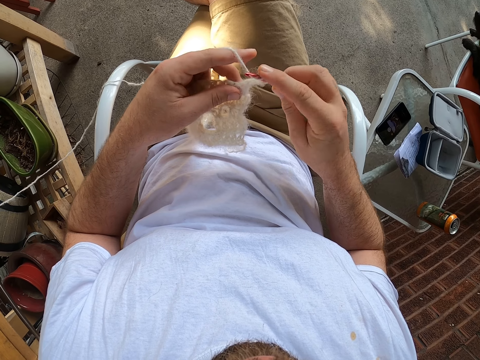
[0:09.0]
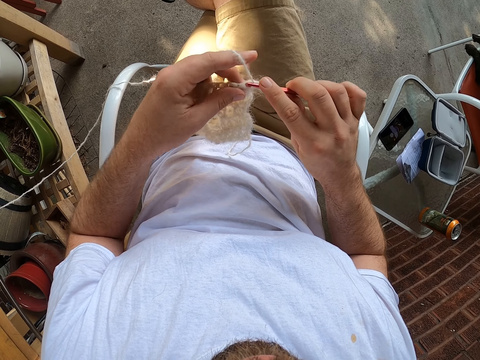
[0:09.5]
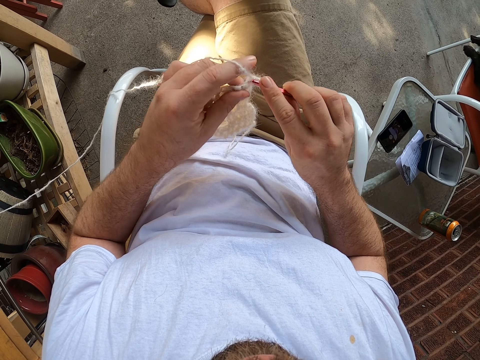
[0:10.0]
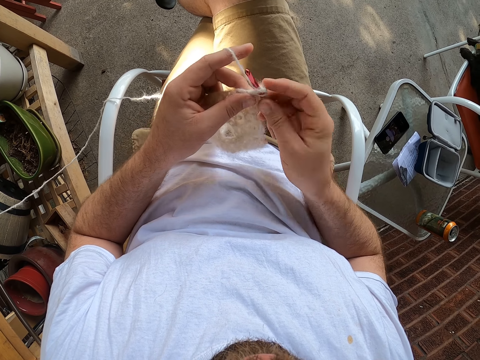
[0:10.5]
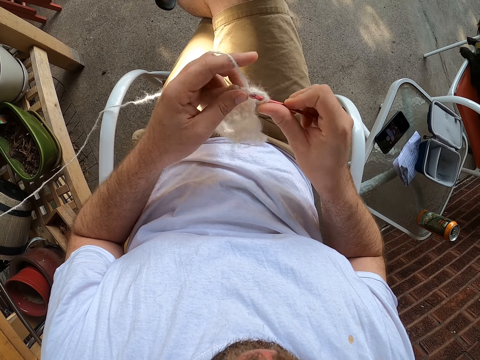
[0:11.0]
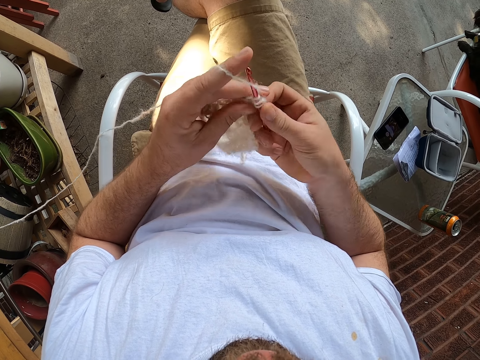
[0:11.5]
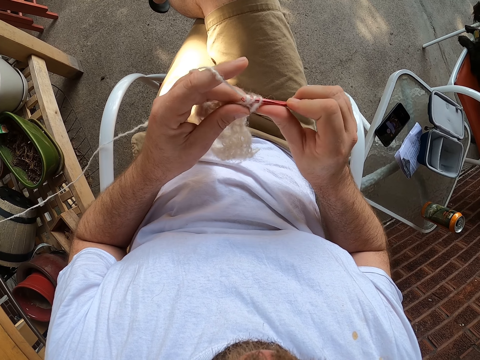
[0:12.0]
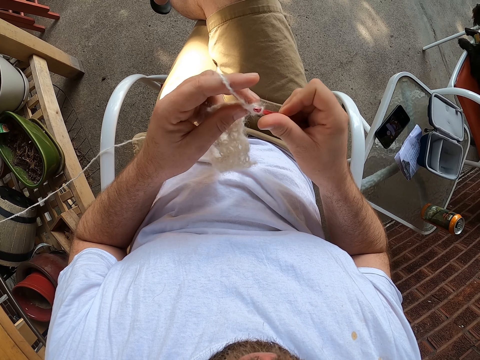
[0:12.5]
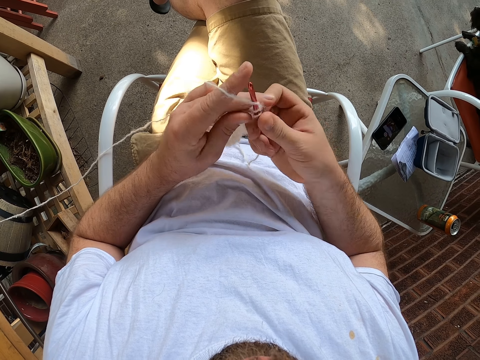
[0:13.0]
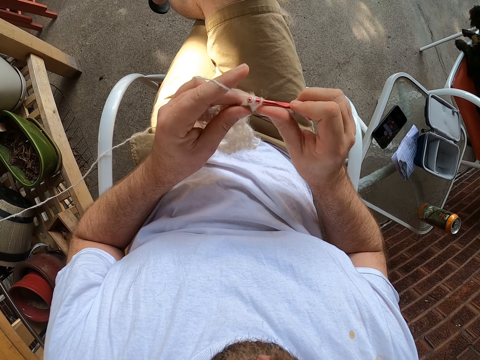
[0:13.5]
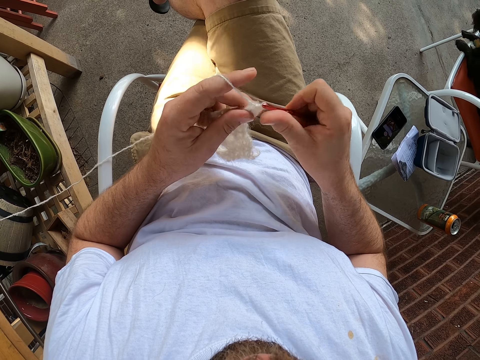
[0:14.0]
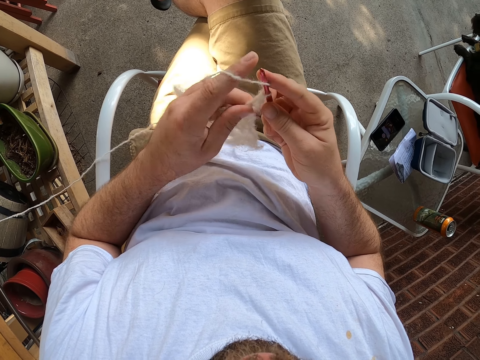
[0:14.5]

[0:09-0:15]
The camera wearer knits a fabric with a knitting needle.

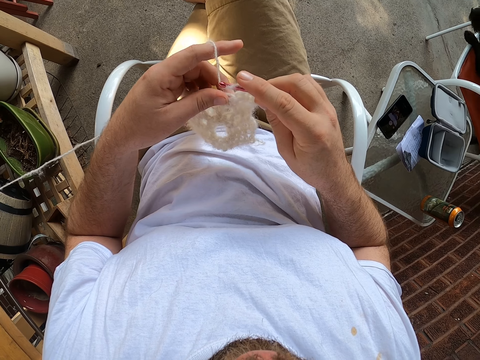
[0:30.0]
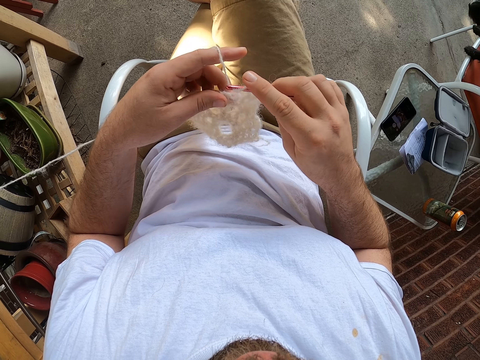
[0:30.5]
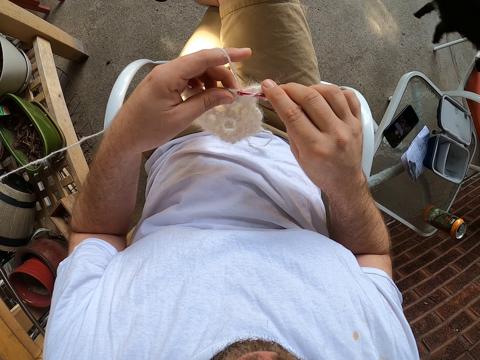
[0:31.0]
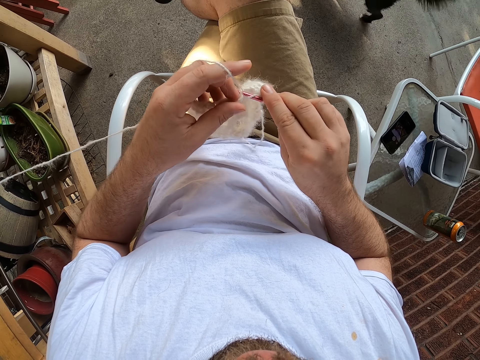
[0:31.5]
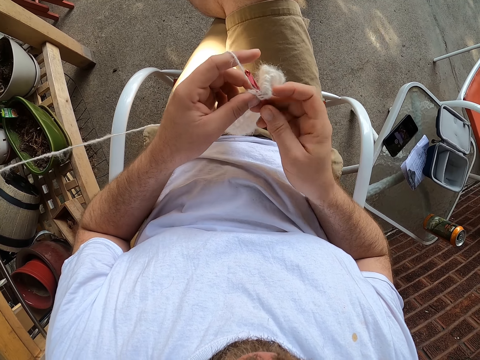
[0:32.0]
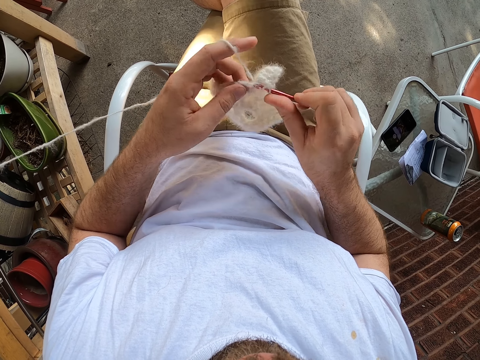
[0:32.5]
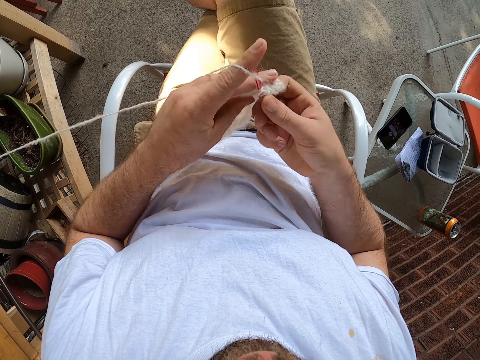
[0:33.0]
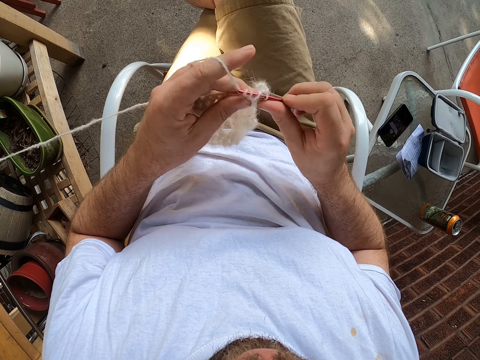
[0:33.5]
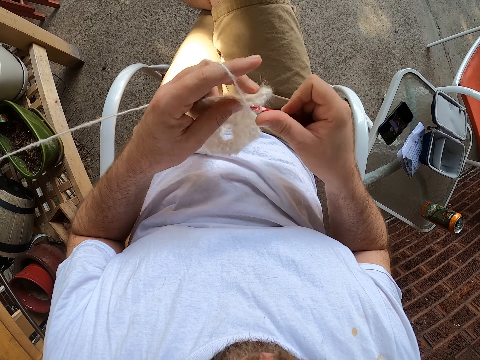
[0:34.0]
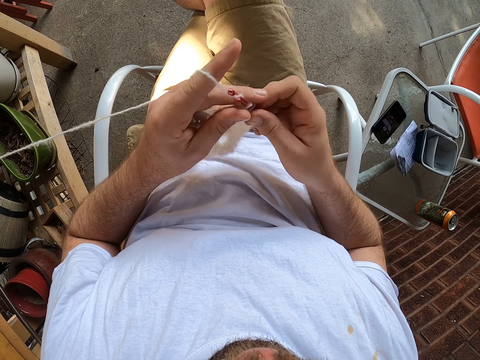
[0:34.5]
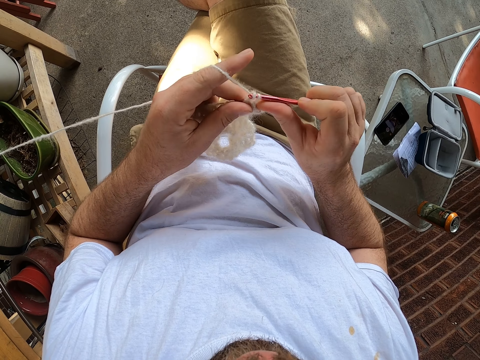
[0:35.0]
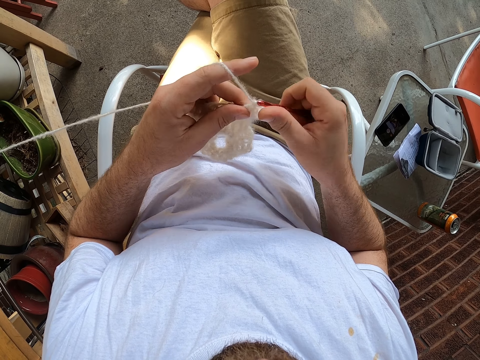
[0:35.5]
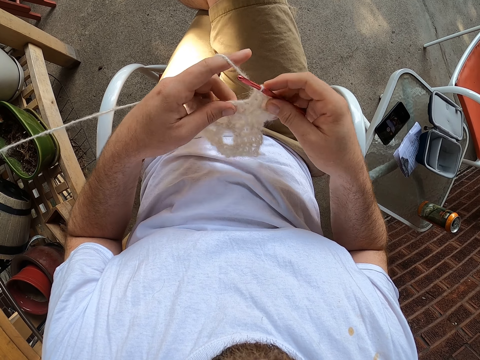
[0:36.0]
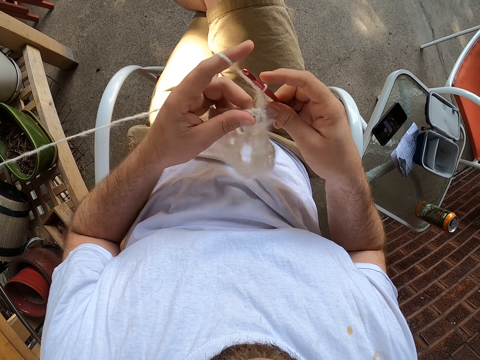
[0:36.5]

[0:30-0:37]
The dog walks past the camera wearer.

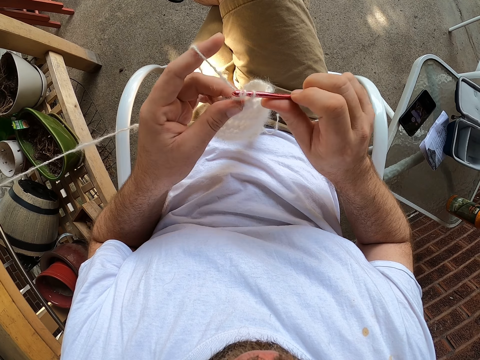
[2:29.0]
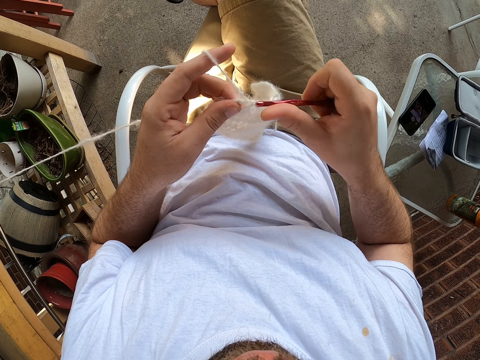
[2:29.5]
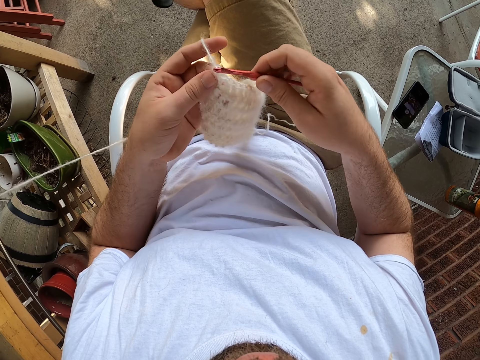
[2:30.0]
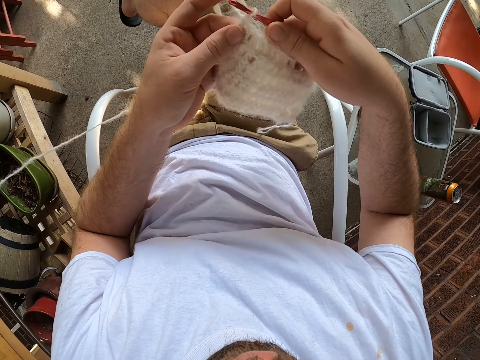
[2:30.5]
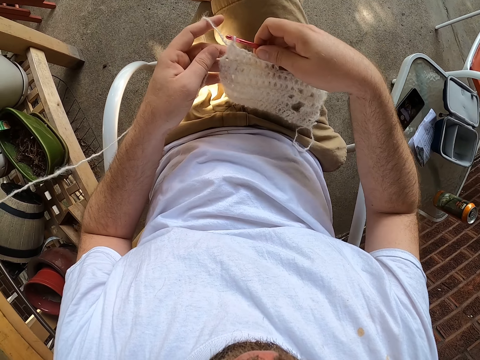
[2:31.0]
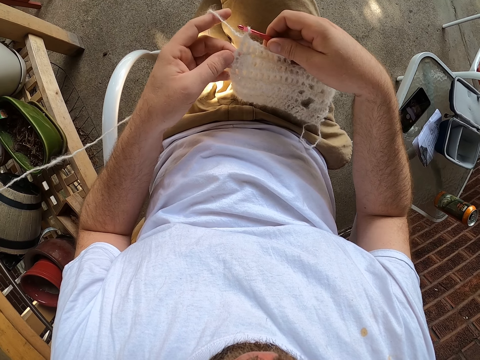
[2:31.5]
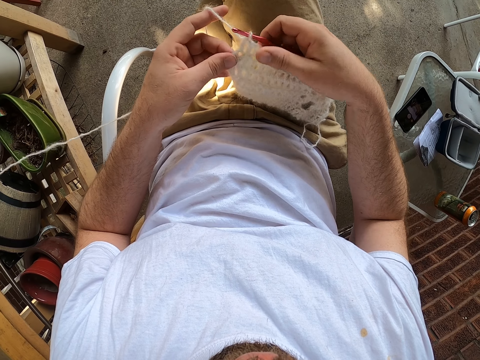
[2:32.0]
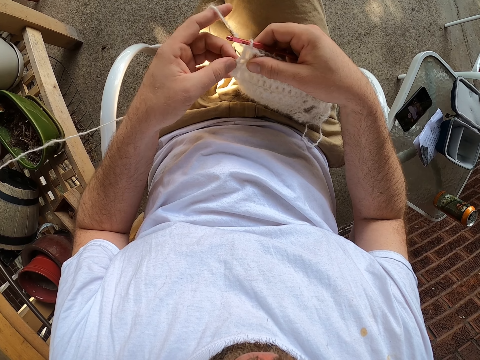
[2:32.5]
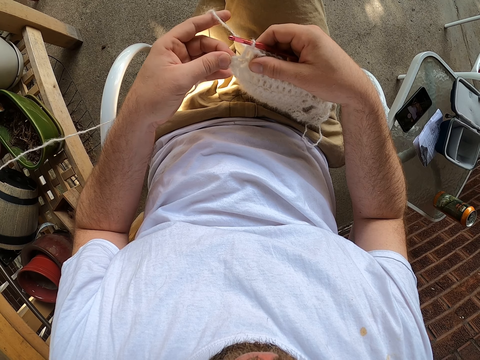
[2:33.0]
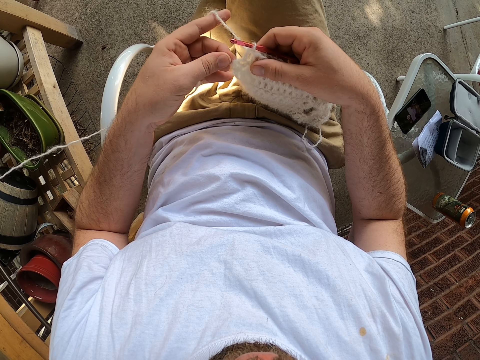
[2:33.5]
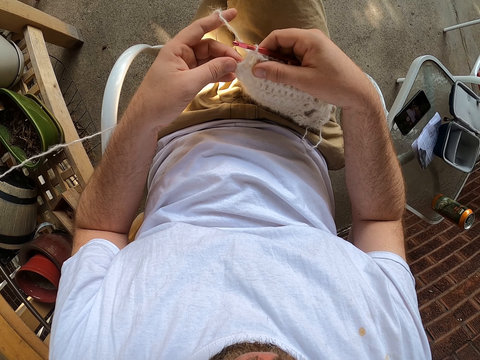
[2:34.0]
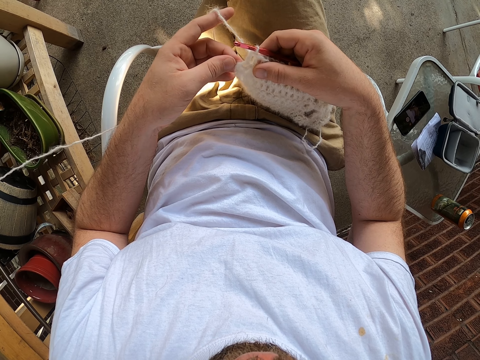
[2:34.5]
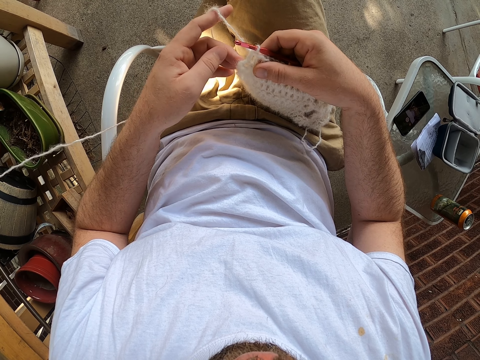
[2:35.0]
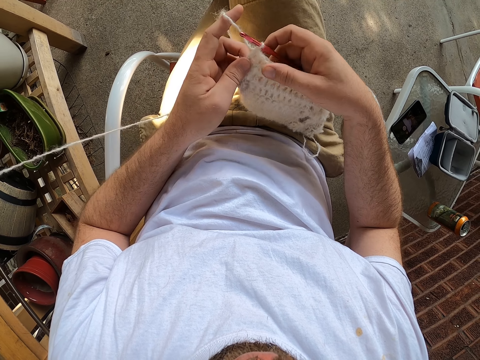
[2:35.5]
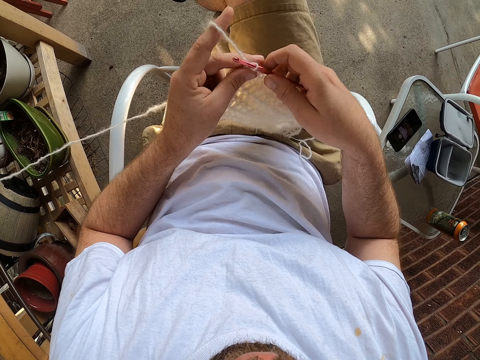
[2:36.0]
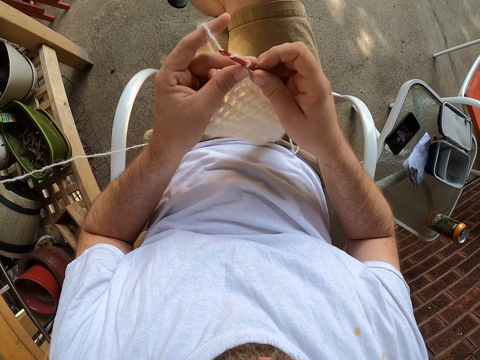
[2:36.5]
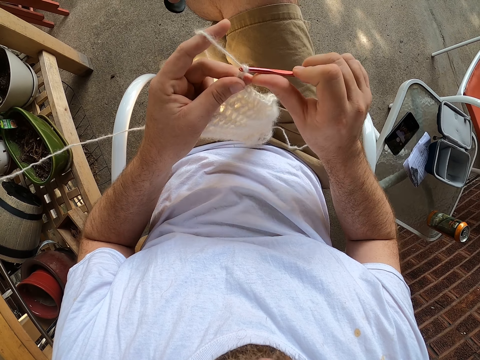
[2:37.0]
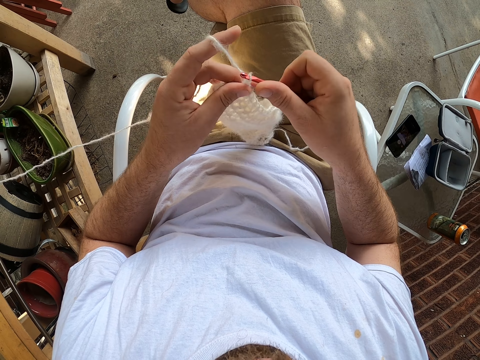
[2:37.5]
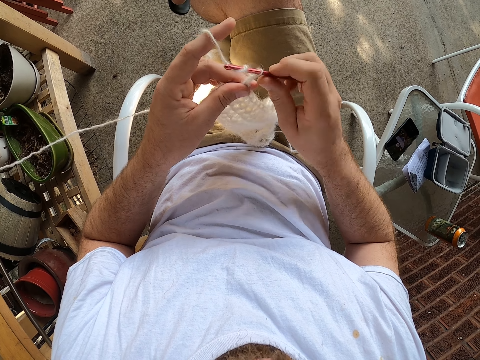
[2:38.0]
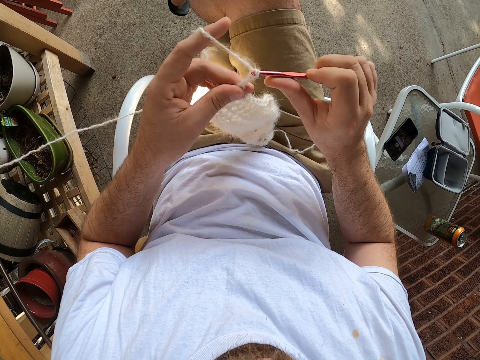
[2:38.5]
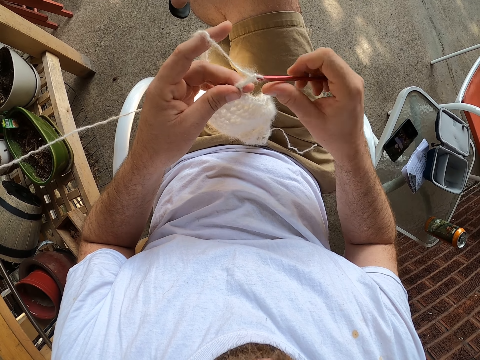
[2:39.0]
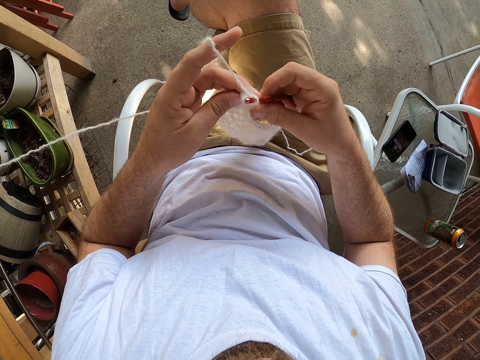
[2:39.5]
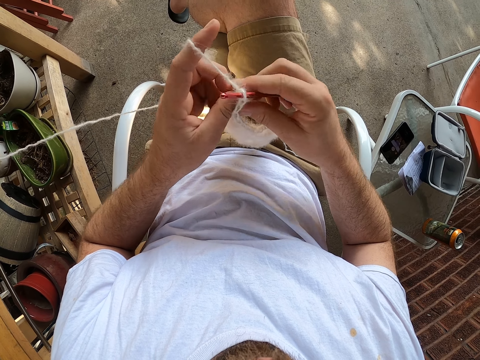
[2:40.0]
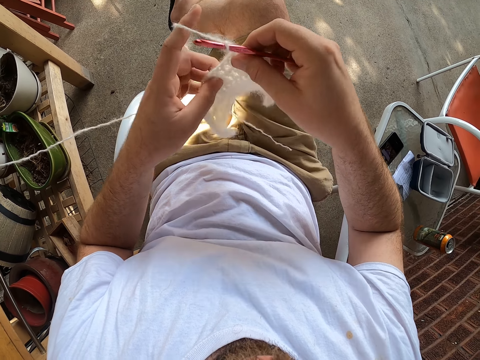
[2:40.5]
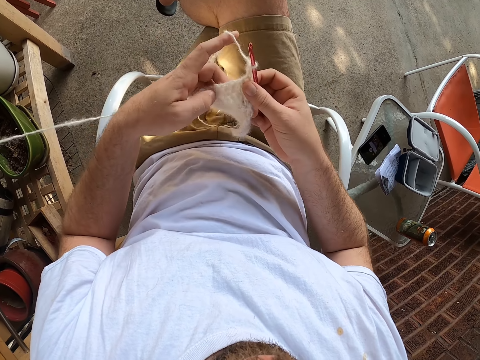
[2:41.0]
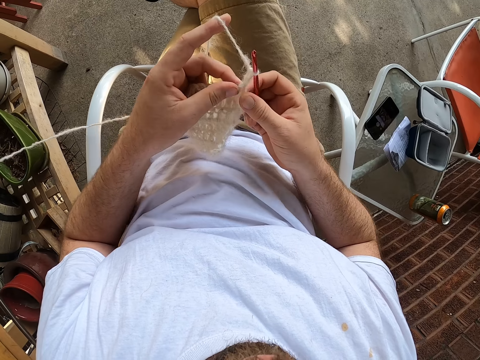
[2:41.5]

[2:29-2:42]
The camera wearer pulls a yarn. He places the knitted yarn on his right knee with his left hand. He holds the knitted yarn with his right hand. He knits with the yarn and the knitting pin.
